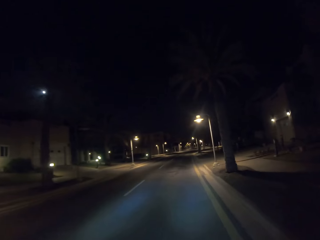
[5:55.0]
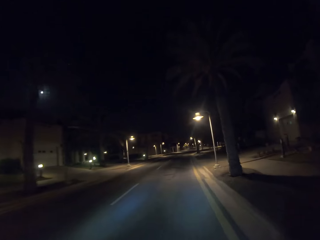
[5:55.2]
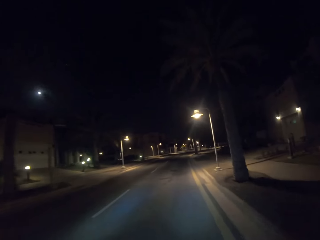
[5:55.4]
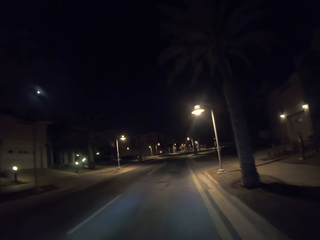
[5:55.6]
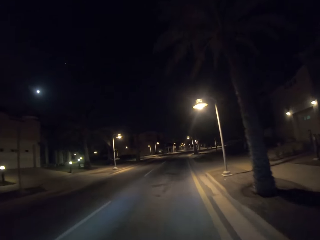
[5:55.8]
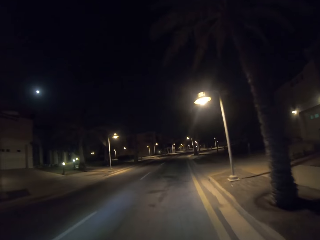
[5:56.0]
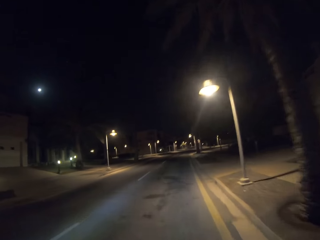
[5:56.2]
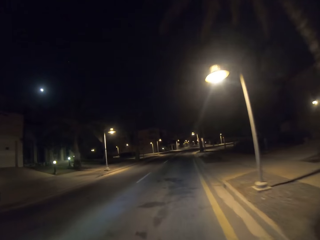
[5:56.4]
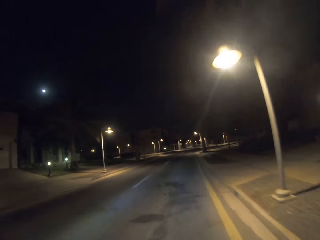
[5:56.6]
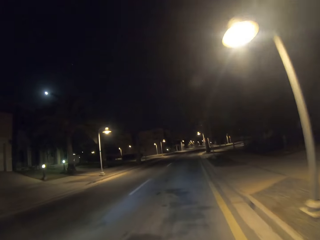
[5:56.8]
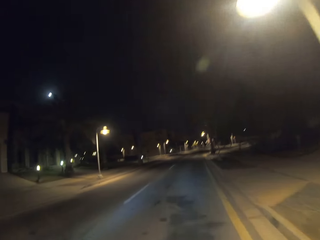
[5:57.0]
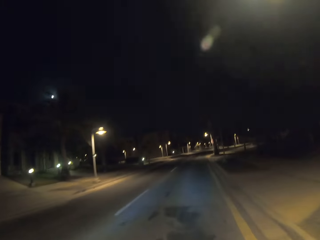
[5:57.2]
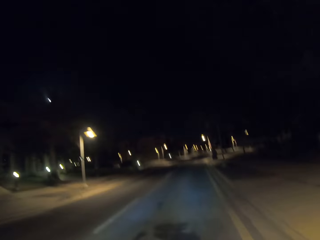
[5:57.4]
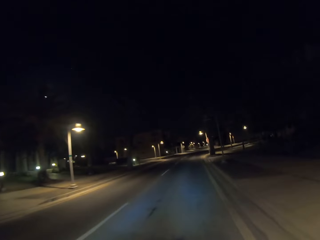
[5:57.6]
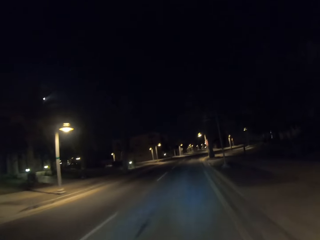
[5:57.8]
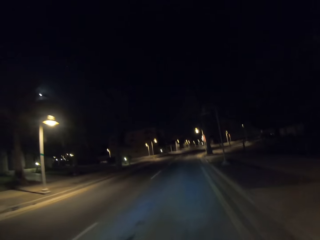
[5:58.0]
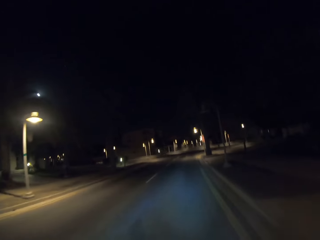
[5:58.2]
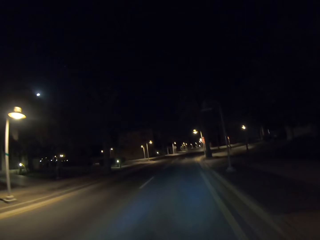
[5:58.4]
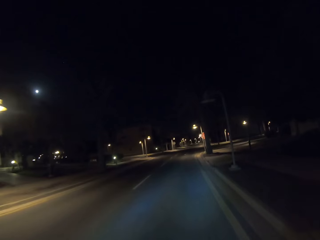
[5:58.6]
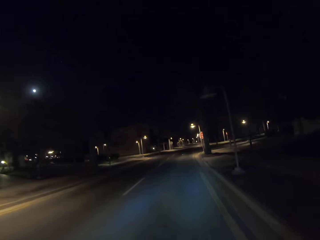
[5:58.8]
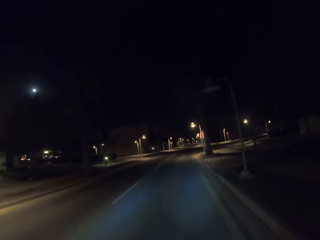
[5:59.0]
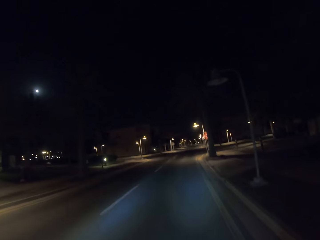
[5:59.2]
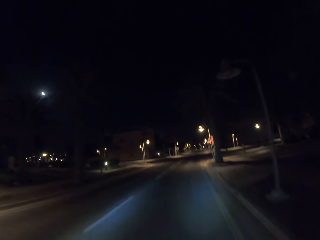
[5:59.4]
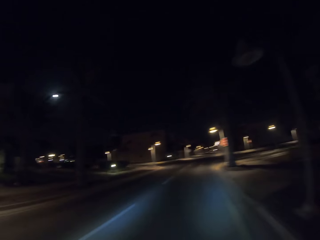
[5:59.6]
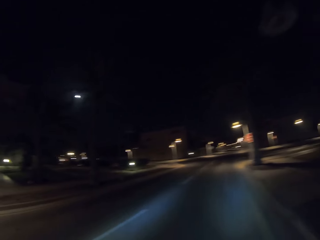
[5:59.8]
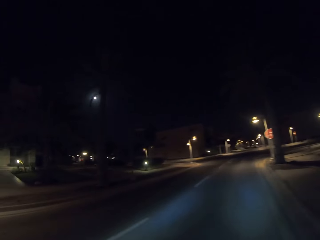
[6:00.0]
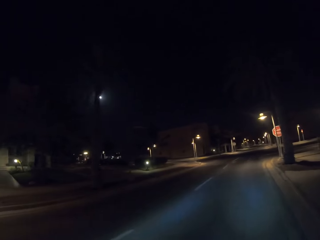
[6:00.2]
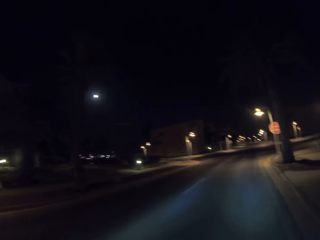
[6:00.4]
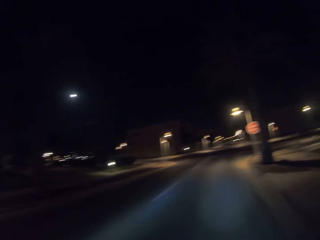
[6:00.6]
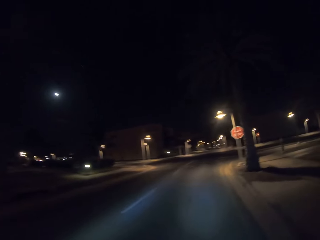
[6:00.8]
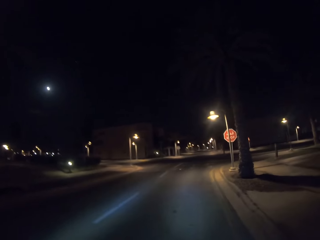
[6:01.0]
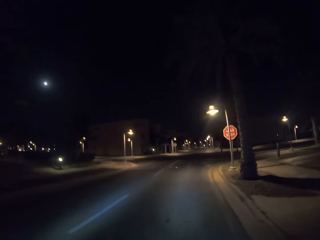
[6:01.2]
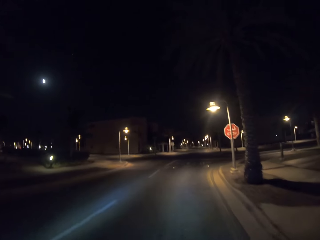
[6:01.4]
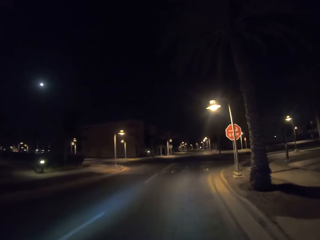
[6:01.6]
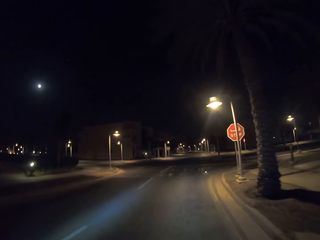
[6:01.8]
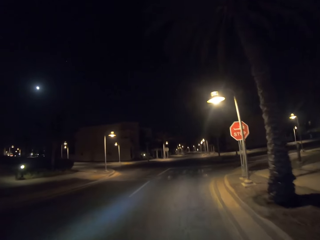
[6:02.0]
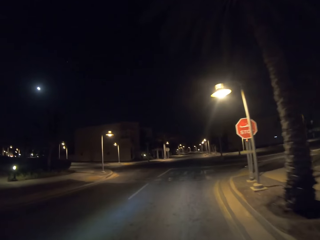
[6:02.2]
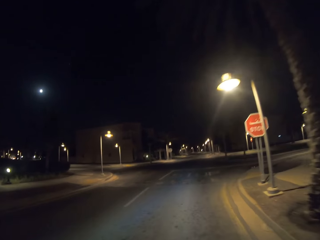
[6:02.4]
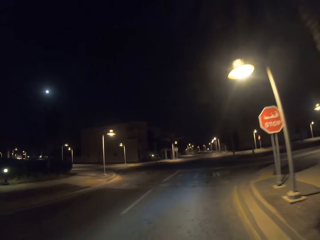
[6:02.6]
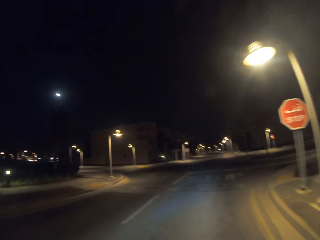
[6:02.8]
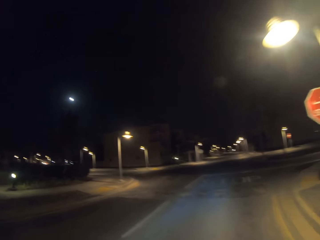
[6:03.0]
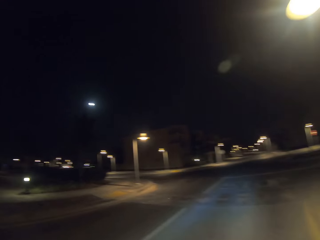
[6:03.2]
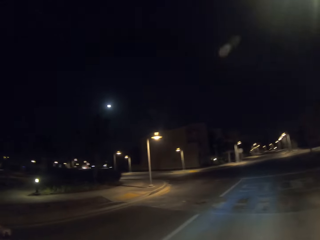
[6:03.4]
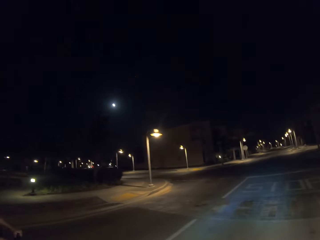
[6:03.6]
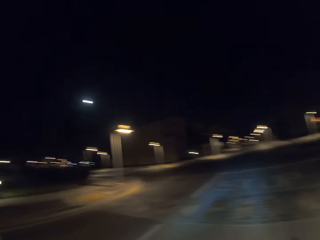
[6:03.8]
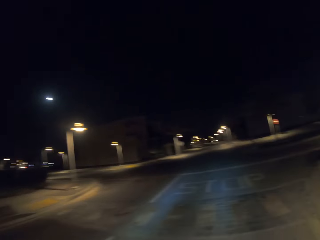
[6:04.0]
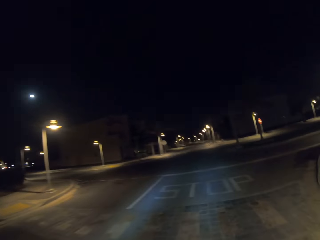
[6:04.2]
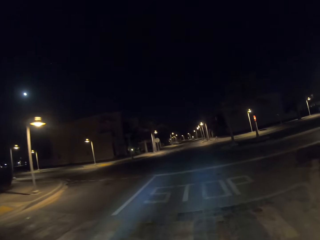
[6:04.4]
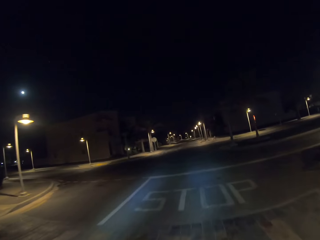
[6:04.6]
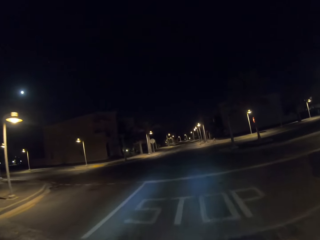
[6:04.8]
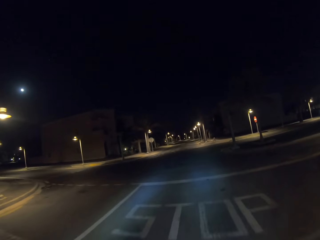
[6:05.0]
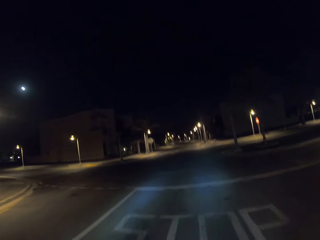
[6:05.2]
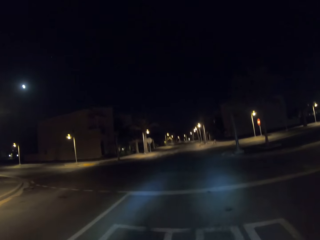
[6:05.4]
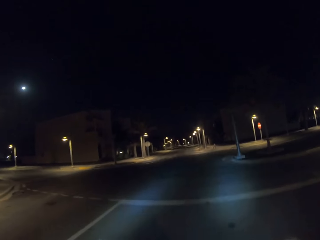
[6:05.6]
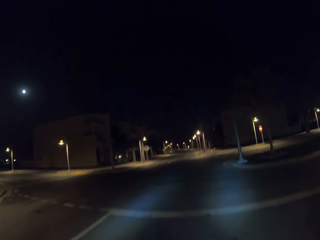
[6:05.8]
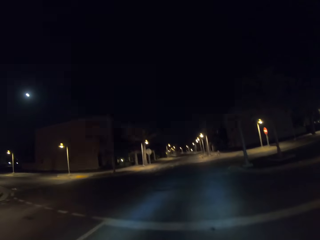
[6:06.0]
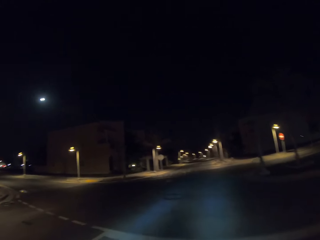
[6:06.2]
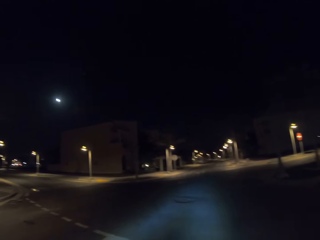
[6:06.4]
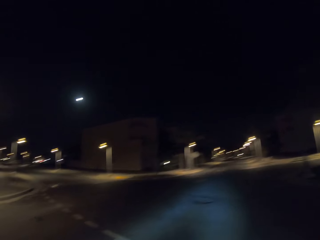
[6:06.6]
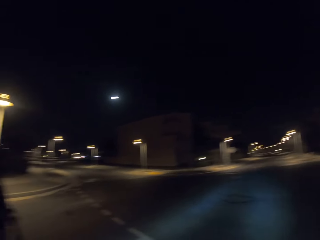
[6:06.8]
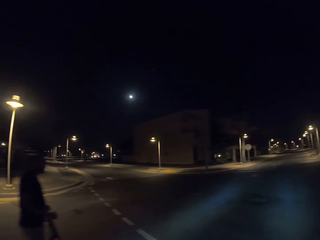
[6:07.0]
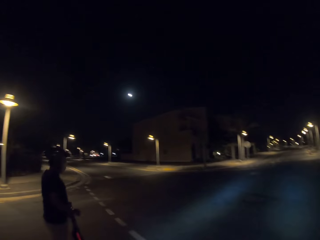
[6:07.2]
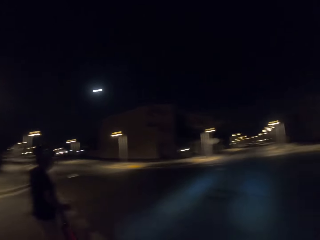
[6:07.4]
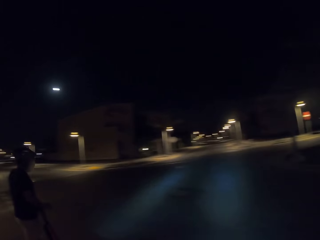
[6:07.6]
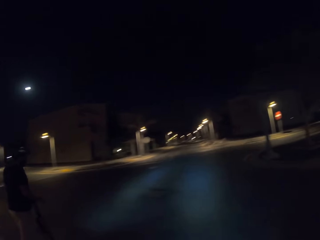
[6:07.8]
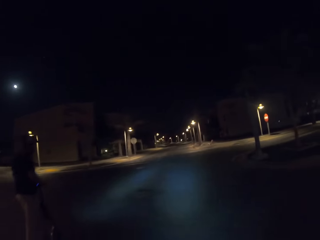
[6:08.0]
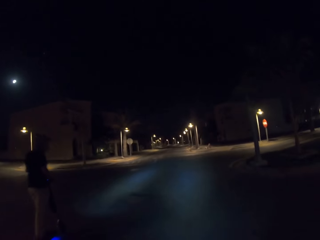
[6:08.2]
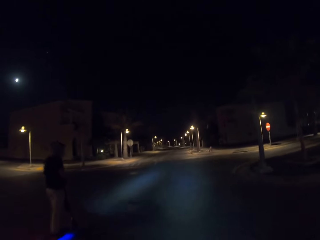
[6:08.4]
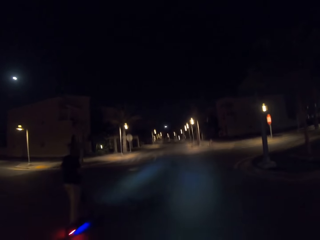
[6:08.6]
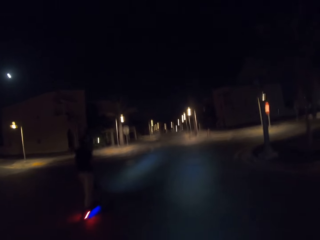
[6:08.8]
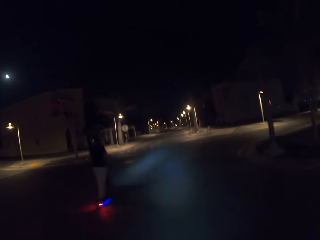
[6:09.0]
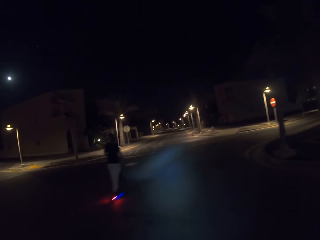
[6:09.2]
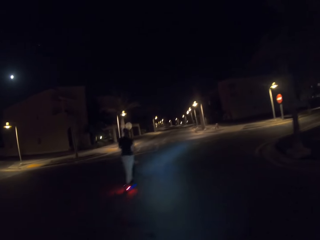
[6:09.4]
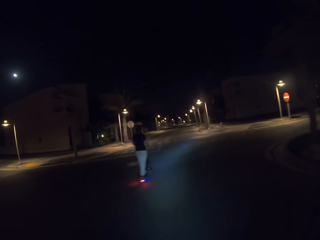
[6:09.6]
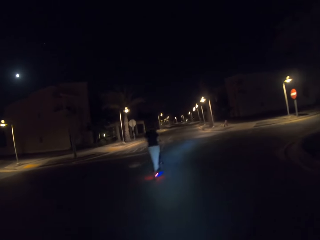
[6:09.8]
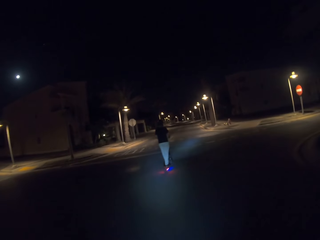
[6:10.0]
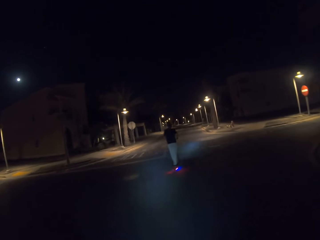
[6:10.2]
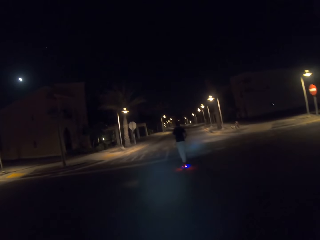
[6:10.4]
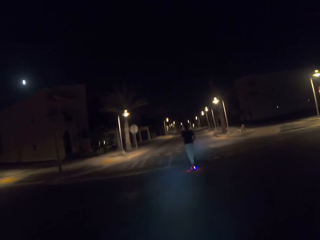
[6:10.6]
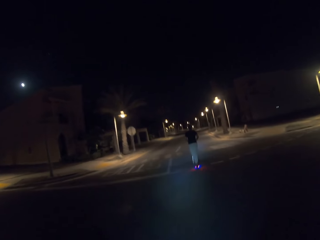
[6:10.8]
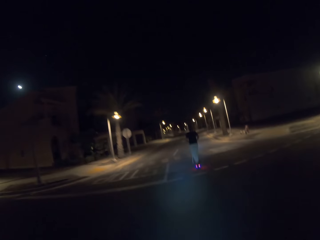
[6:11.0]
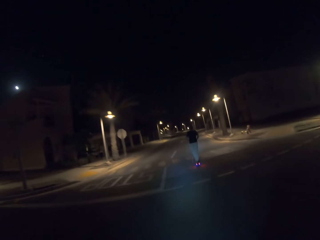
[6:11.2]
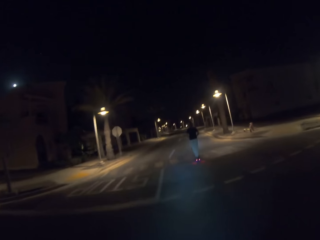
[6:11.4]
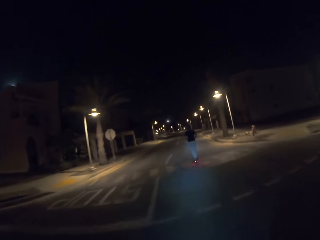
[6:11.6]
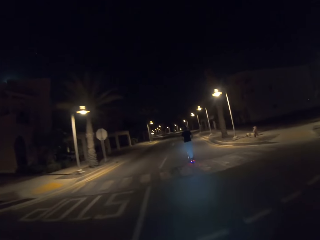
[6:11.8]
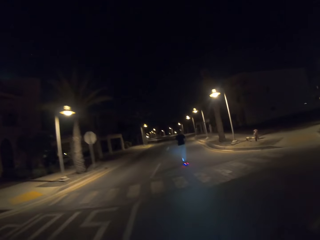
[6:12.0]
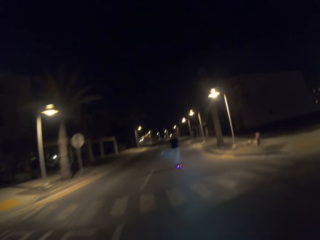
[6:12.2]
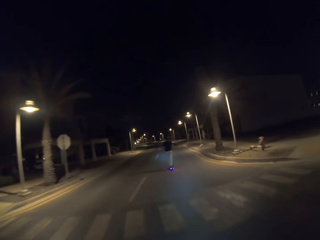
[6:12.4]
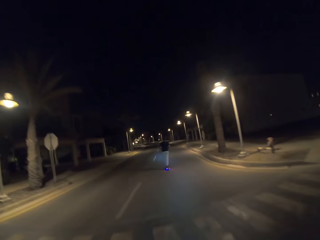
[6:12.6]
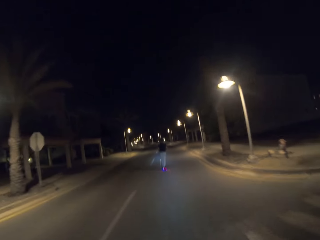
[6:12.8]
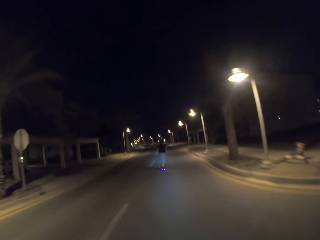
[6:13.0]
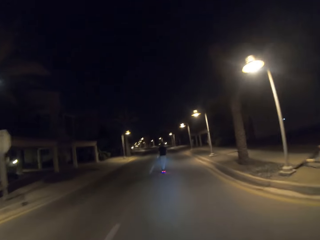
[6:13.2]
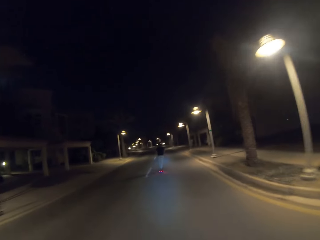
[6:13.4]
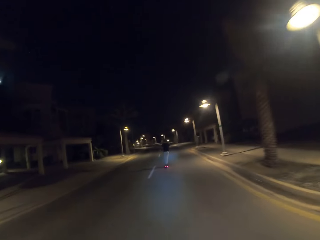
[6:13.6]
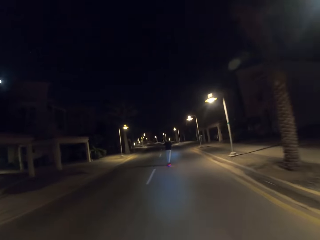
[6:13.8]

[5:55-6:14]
The camera wearer looks around and drives ahead. They look at a man. The man rides past the camera wearer.

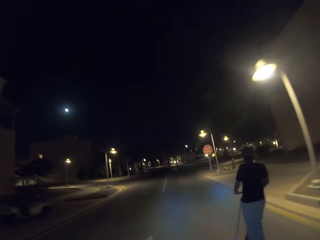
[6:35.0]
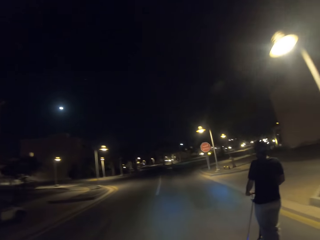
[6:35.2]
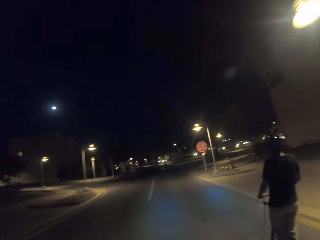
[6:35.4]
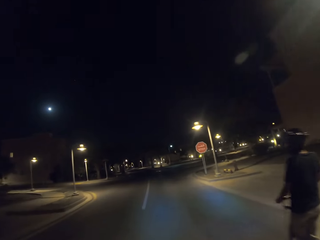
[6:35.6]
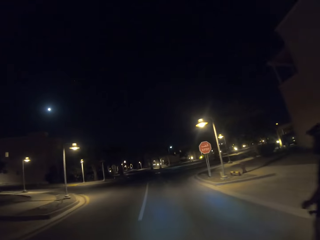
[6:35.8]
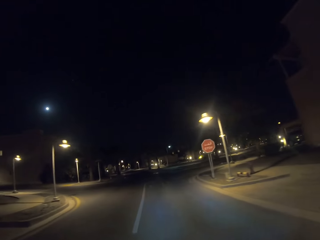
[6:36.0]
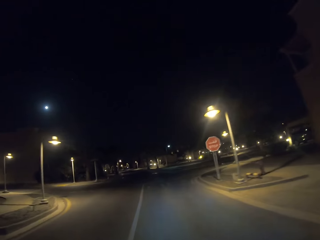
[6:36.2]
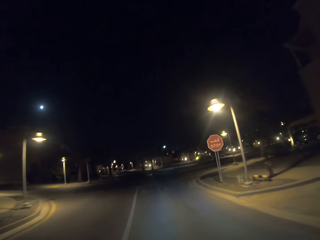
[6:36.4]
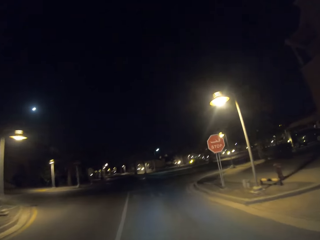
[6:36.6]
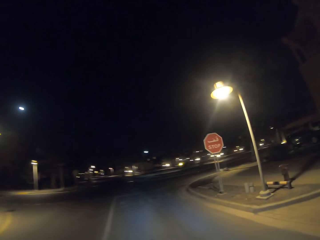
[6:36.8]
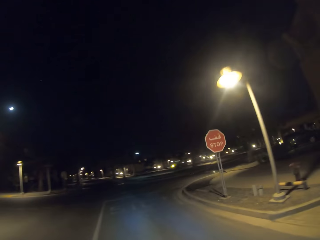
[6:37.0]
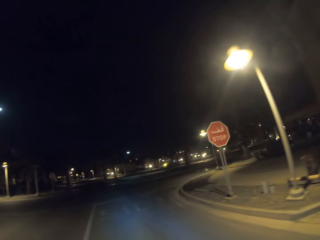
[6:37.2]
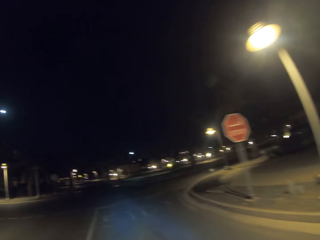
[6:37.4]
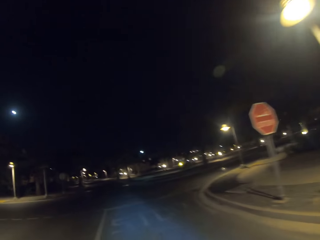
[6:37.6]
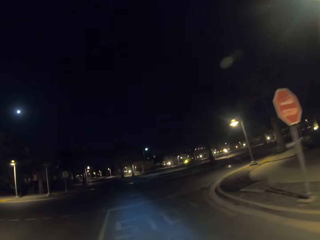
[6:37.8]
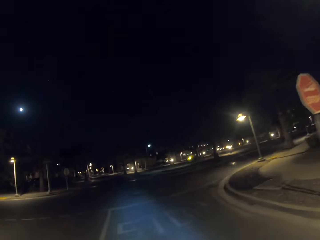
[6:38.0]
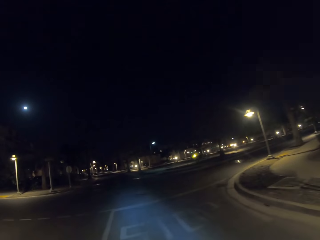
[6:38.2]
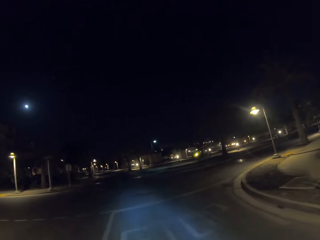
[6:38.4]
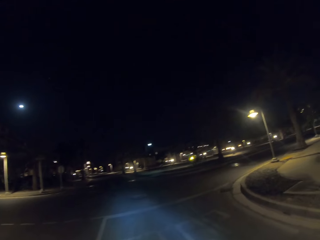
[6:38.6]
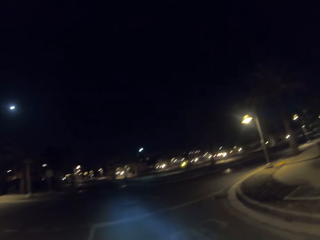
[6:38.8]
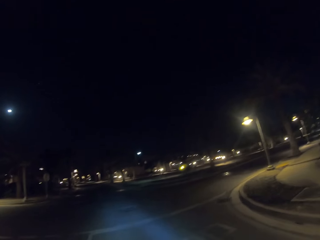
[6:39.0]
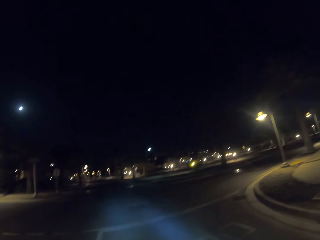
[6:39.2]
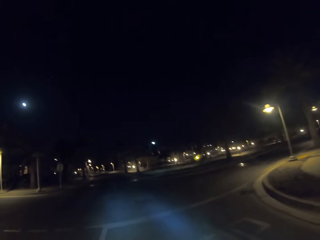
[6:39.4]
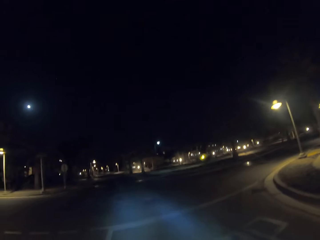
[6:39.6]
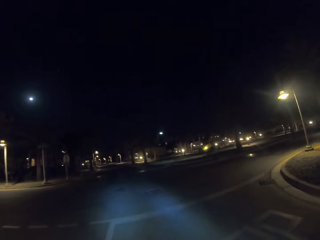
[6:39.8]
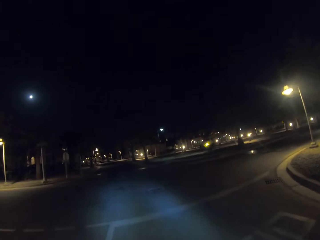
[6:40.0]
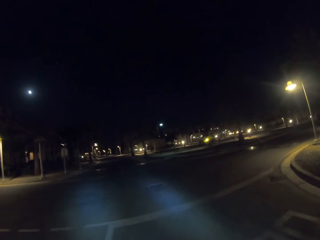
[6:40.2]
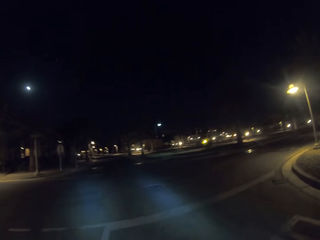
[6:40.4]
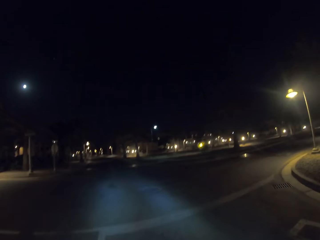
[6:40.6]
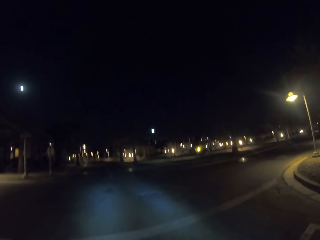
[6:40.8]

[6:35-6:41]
The camera wearer drives ahead of a man. They stop driving.
